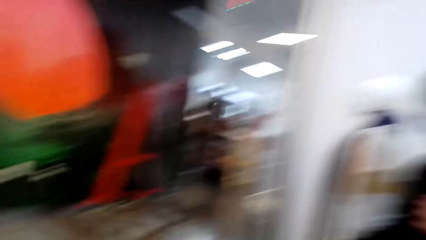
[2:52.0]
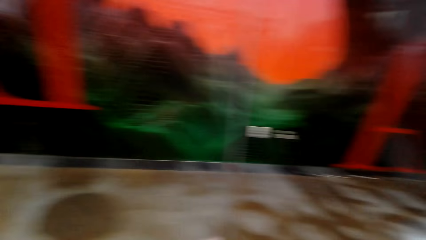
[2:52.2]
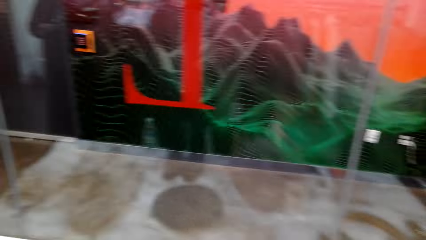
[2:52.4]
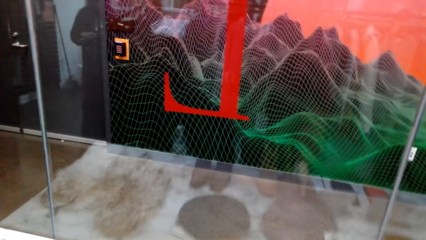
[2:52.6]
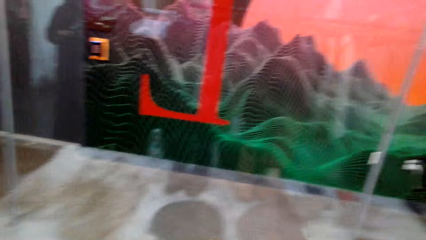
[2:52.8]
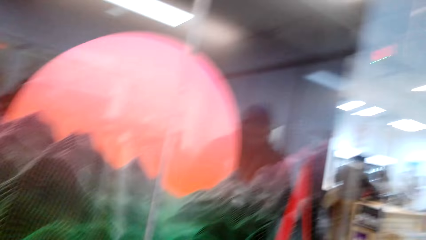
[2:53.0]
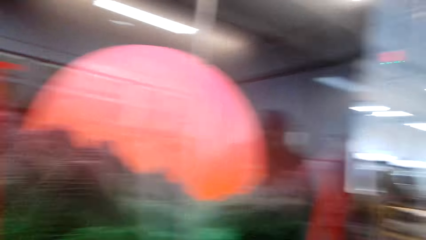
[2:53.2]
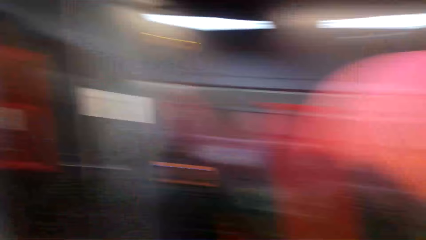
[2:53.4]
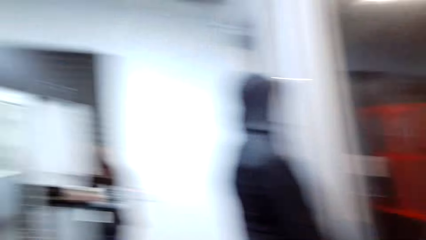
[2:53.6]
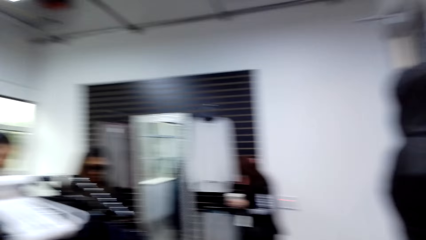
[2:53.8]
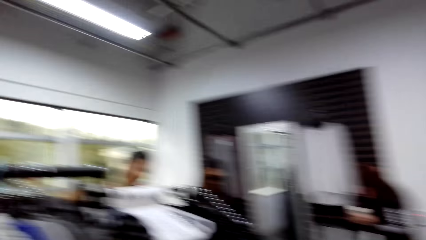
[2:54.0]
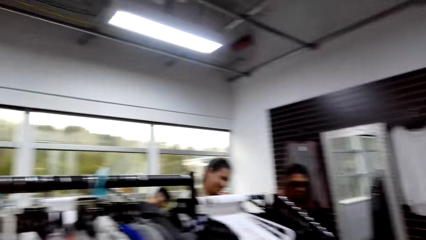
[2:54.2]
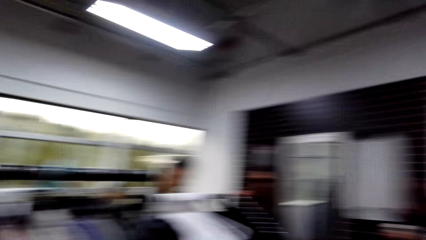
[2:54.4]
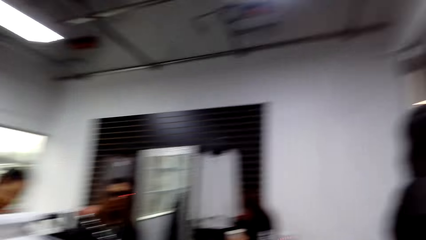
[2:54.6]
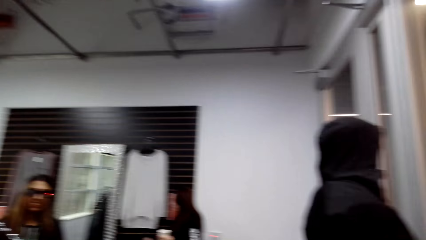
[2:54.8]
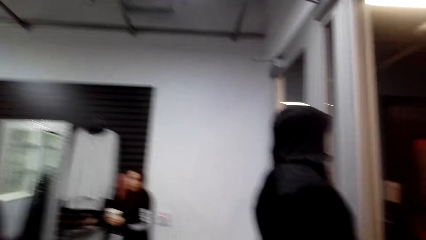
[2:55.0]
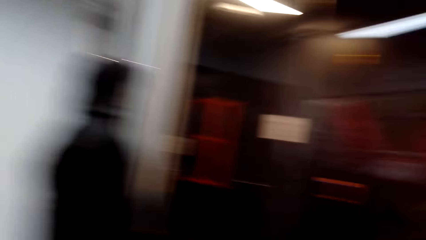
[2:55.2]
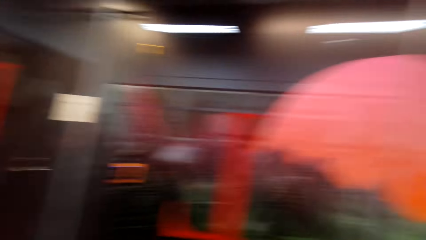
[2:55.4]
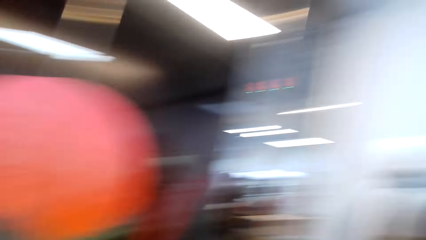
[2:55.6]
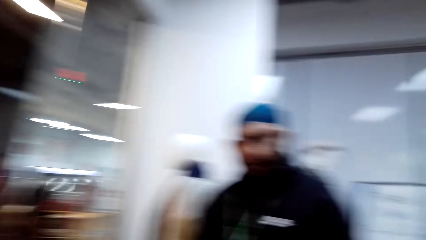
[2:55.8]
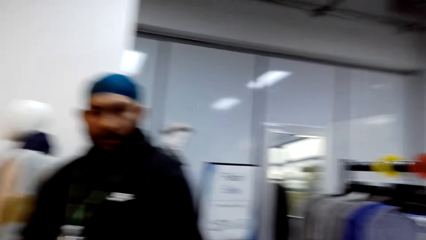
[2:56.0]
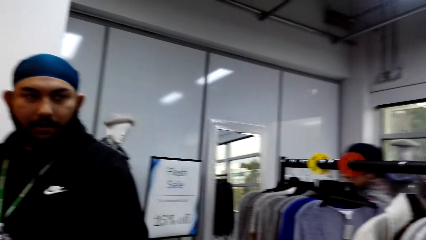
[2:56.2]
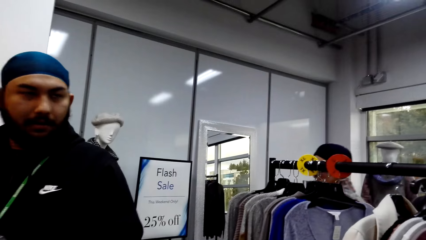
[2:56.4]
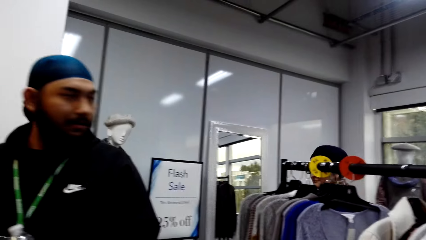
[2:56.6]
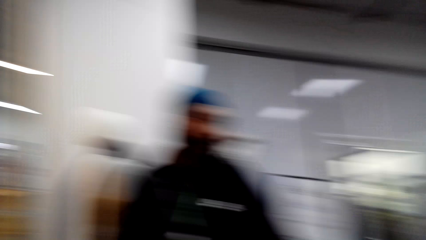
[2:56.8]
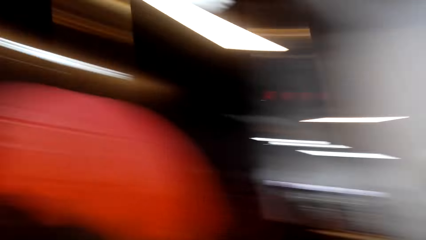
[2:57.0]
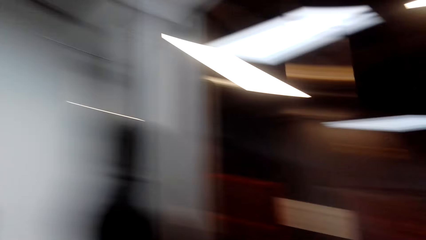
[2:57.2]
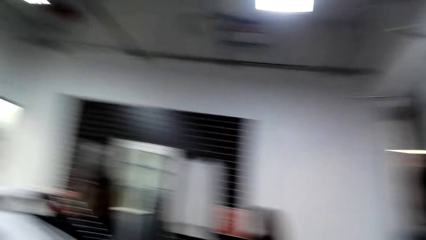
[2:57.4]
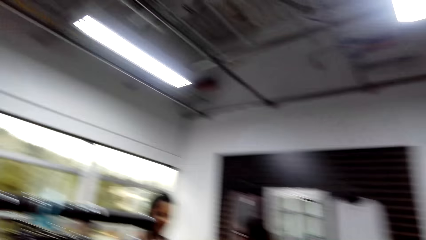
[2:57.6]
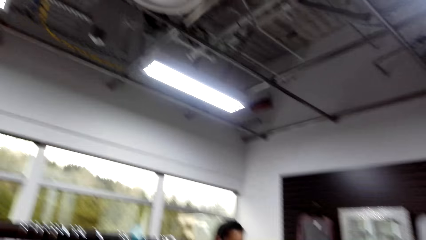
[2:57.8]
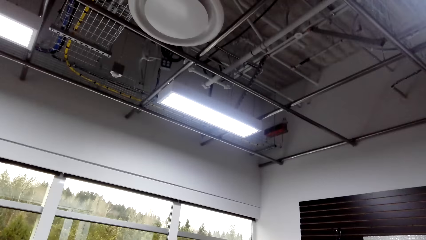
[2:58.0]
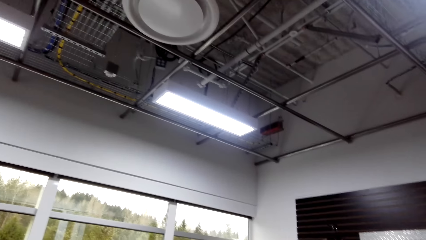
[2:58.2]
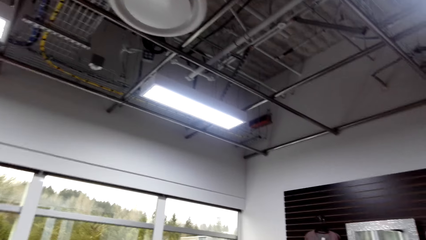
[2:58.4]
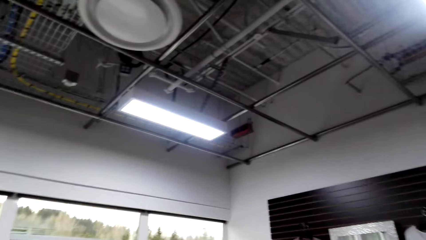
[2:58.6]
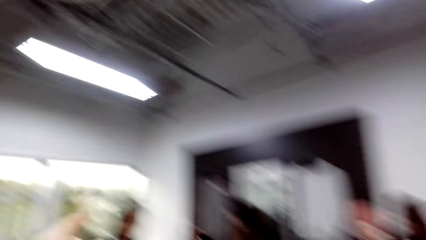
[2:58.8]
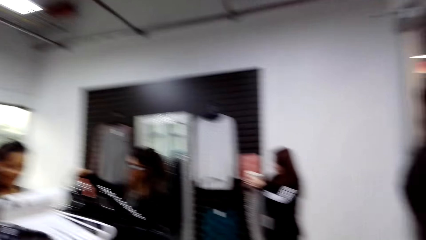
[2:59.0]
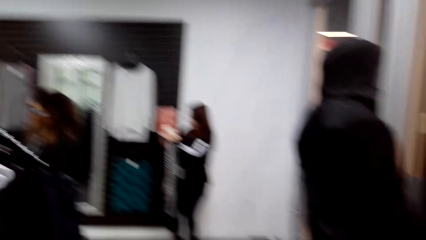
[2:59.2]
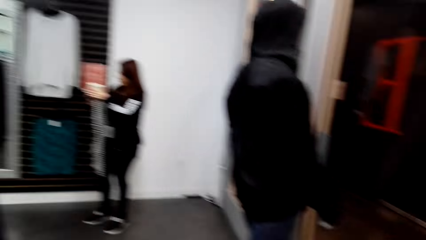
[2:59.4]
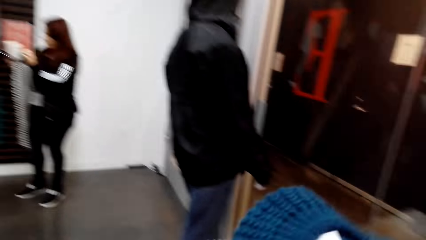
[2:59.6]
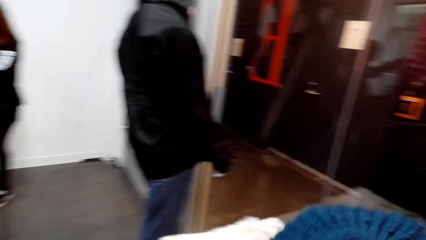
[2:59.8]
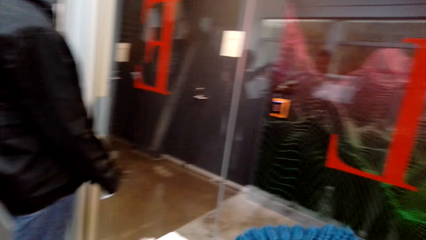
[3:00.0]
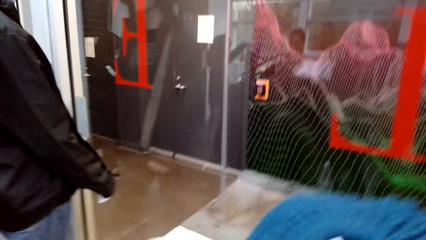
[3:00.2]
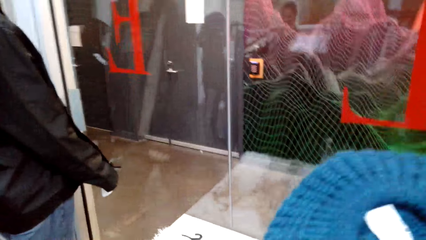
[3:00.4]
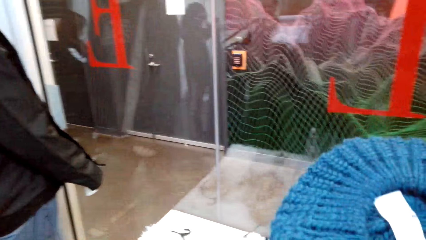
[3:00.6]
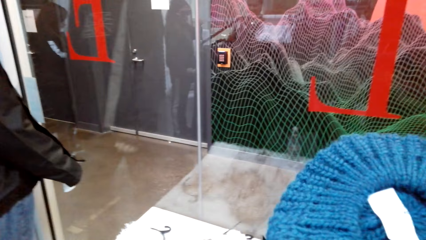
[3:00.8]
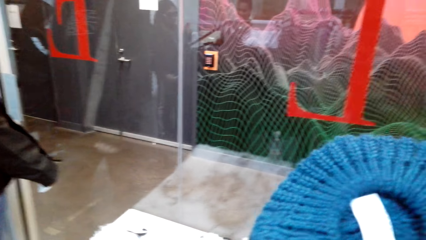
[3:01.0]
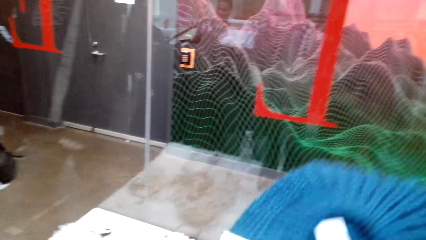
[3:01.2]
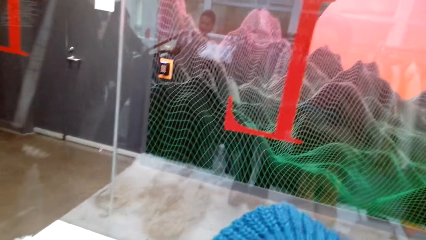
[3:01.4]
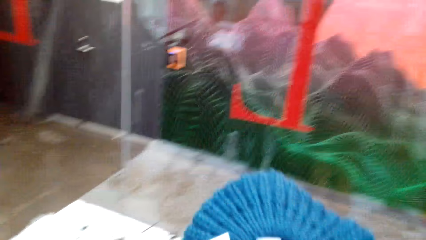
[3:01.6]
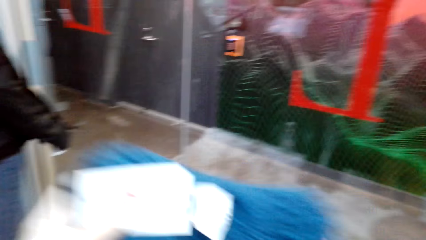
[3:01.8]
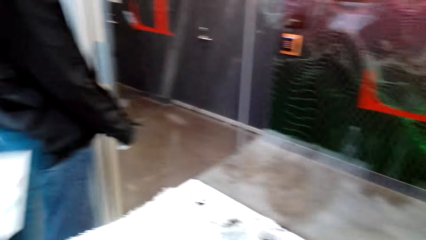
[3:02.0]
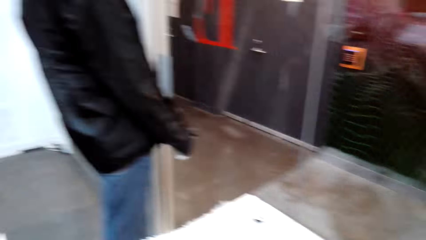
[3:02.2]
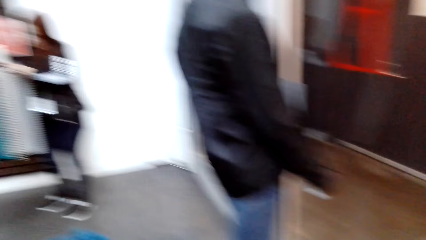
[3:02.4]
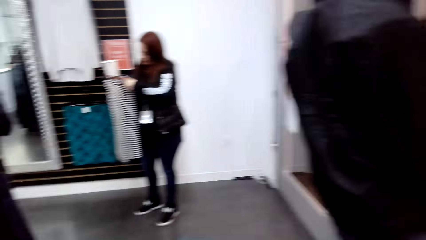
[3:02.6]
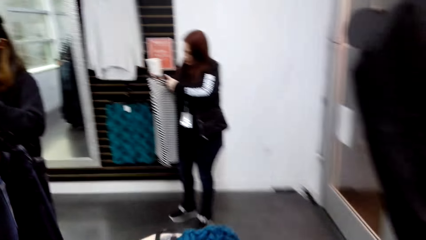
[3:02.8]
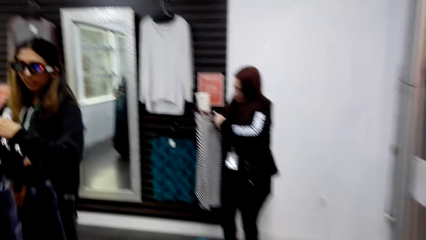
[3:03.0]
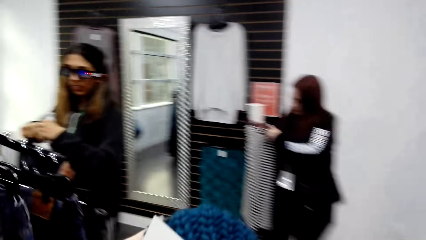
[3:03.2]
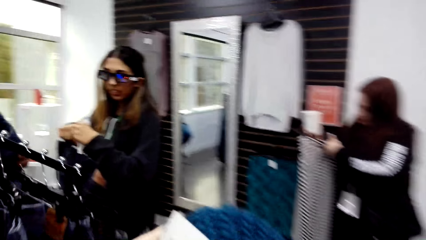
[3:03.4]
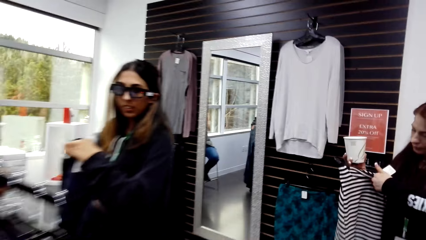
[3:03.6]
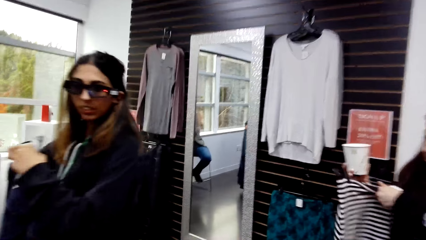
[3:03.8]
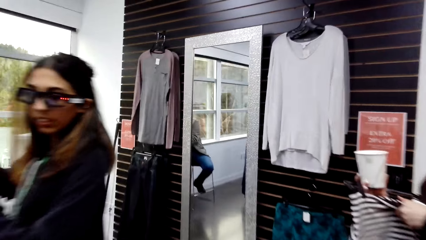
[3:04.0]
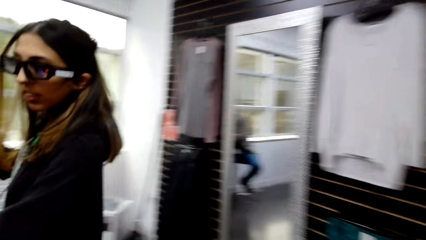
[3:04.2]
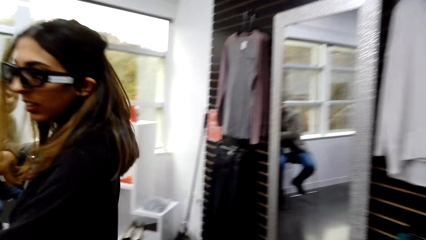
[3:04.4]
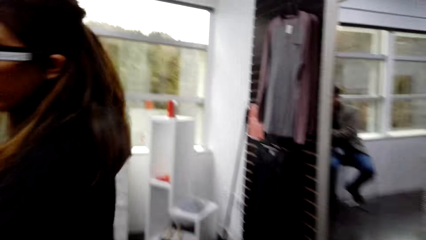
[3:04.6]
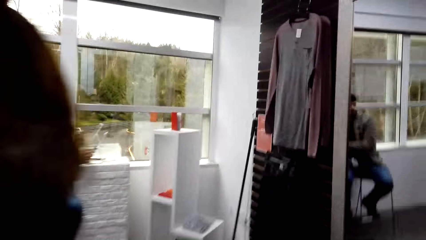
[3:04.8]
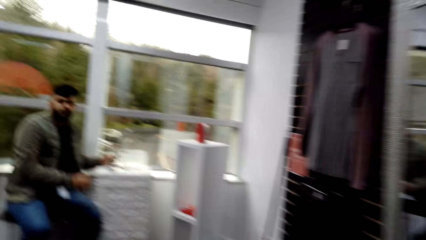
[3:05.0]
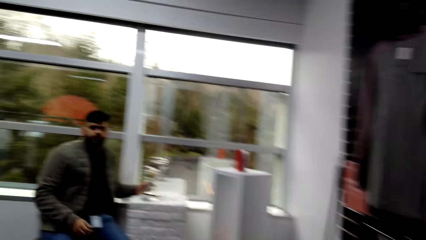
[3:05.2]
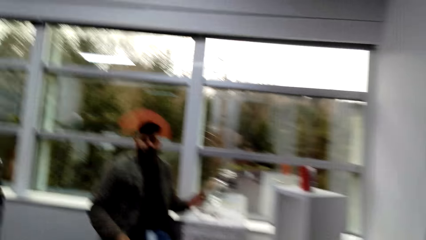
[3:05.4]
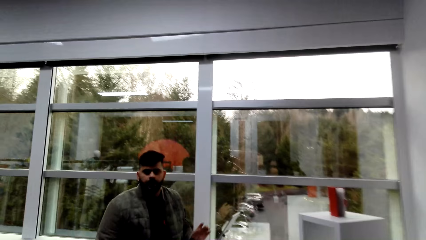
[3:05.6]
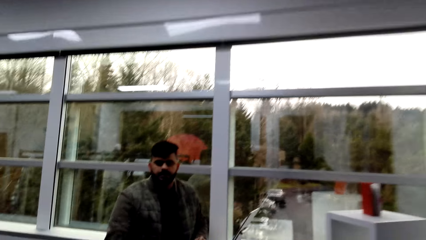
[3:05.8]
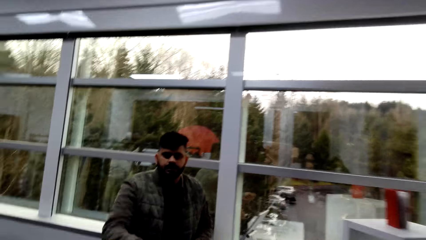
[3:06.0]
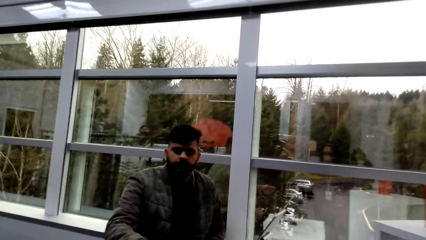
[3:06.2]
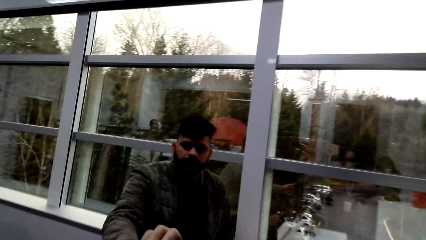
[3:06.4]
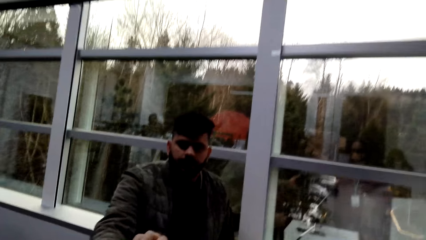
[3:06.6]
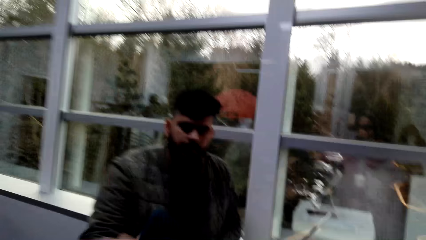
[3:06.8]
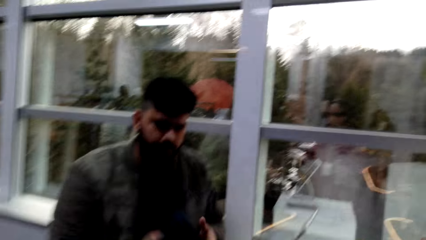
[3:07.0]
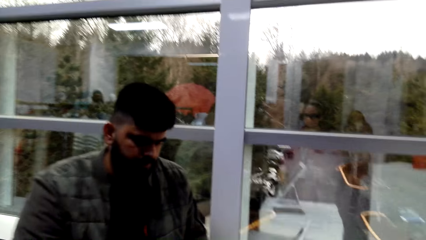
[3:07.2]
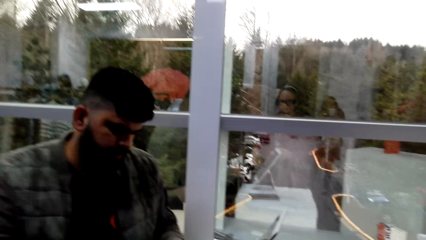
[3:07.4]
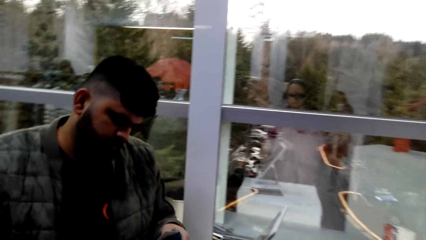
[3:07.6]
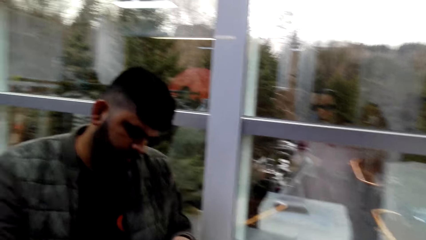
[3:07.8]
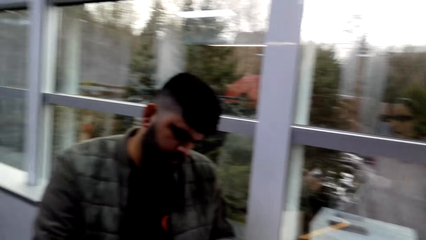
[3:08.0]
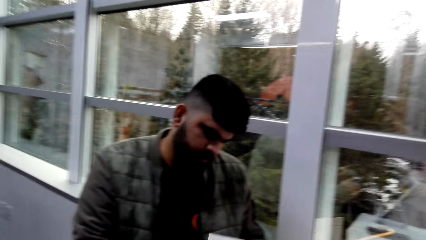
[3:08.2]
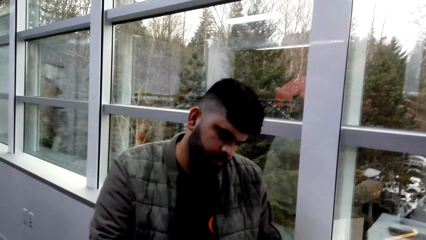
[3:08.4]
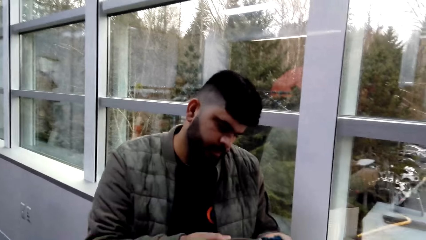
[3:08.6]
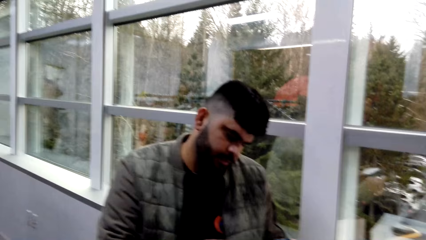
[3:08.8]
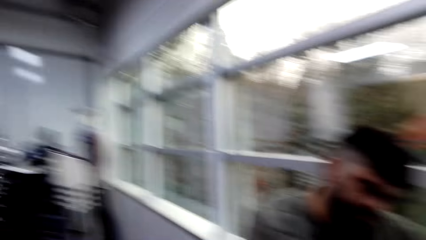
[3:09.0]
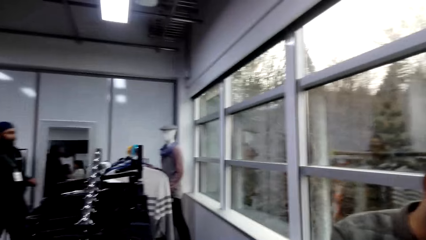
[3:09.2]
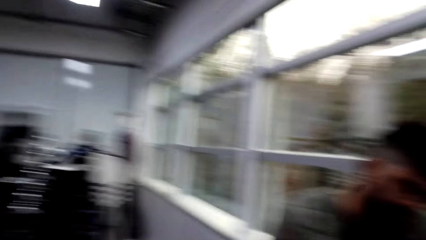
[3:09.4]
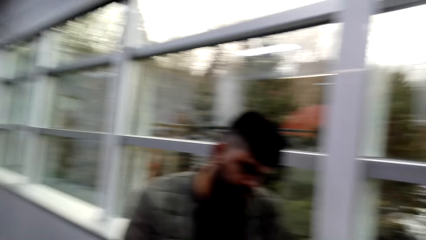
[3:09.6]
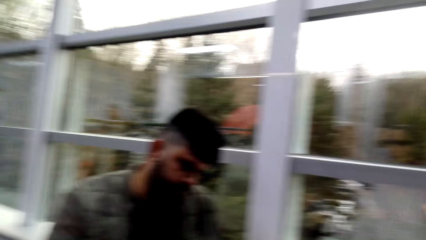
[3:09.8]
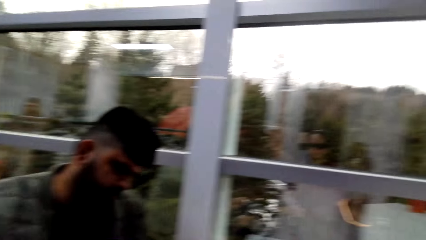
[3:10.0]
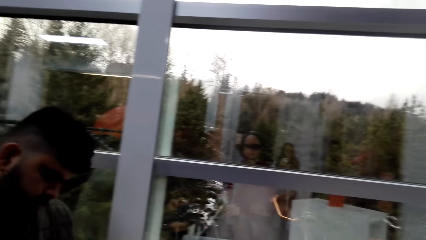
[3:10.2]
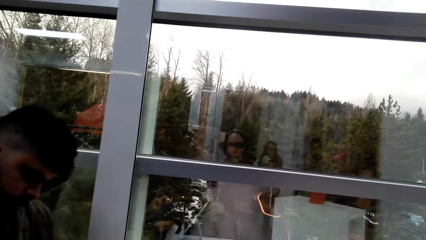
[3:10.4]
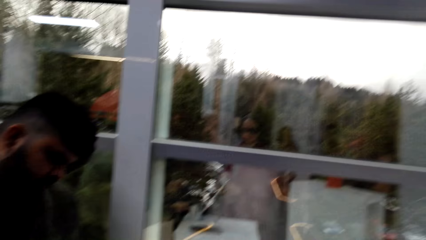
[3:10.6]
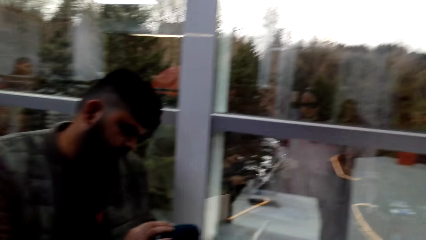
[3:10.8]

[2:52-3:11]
The camera wearer looks around. They talk to a man. They hold the hat. They talk to another man. They walk in the clothes store. A man touches the cloth. The other man takes the hat and looks at the hat.
